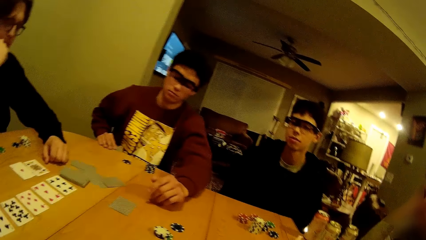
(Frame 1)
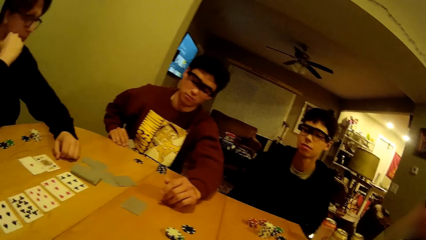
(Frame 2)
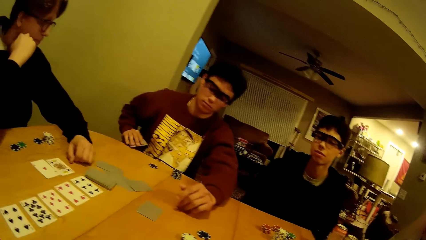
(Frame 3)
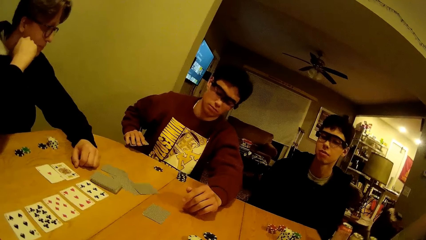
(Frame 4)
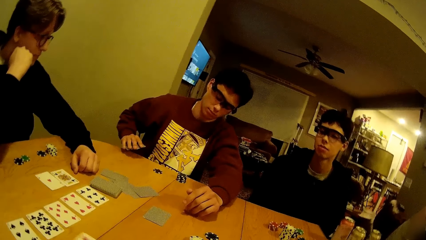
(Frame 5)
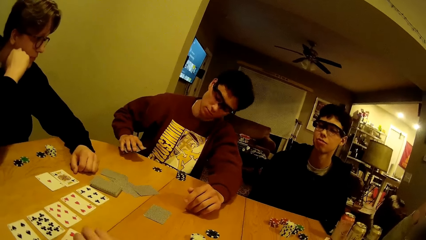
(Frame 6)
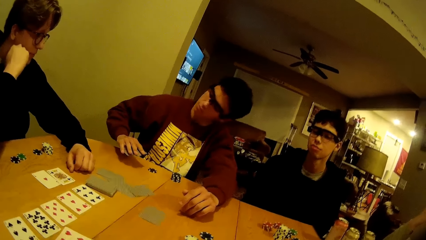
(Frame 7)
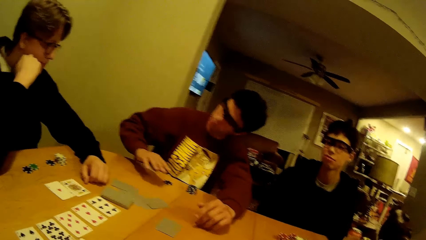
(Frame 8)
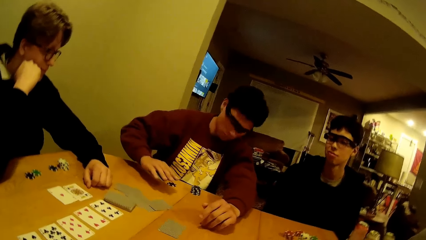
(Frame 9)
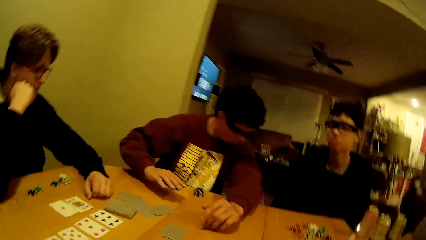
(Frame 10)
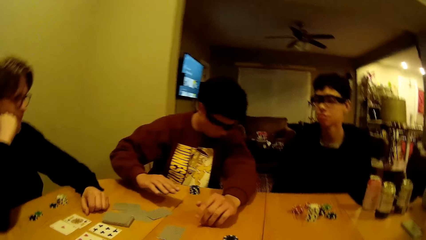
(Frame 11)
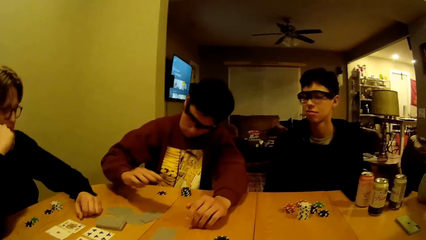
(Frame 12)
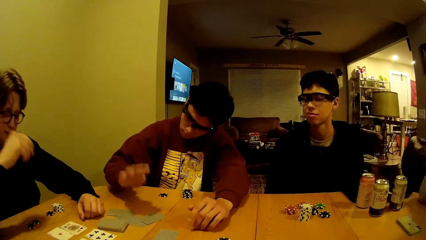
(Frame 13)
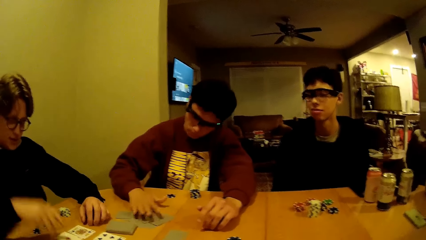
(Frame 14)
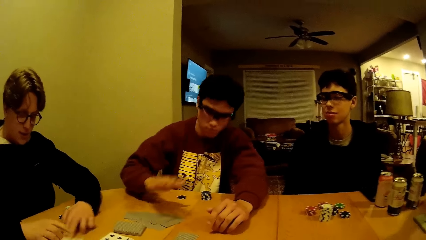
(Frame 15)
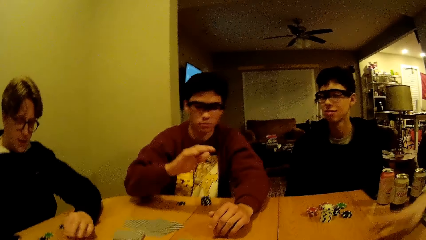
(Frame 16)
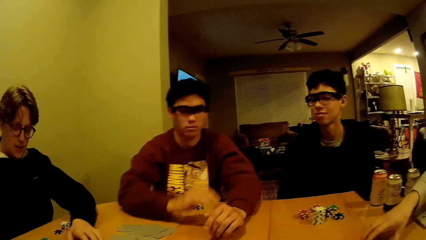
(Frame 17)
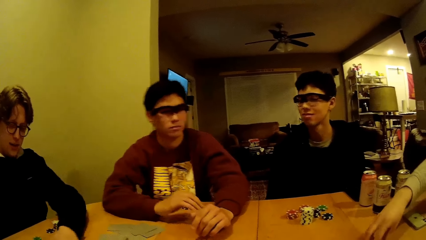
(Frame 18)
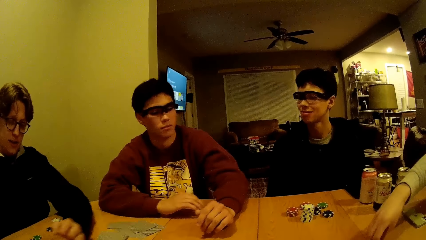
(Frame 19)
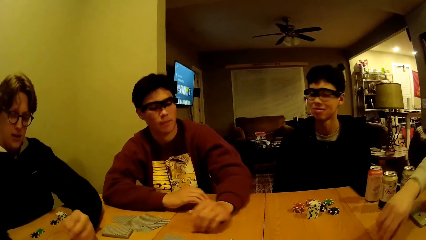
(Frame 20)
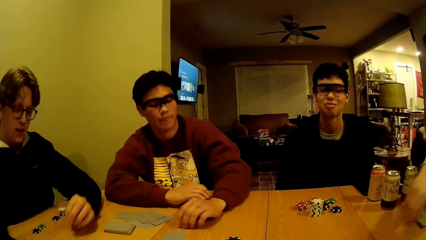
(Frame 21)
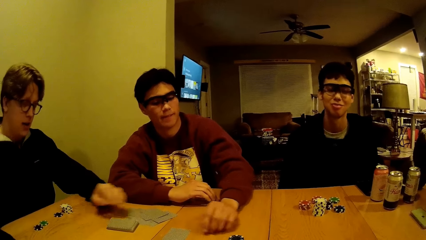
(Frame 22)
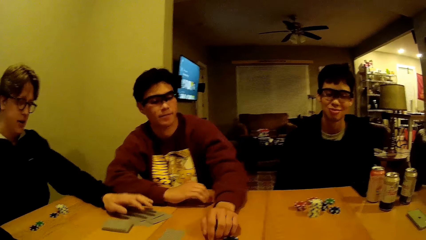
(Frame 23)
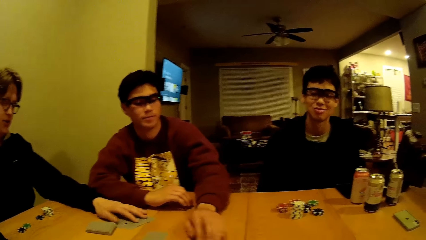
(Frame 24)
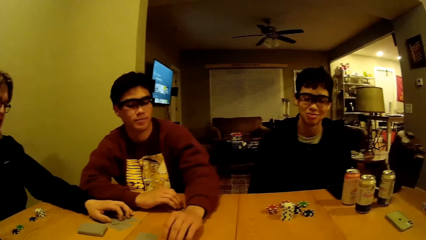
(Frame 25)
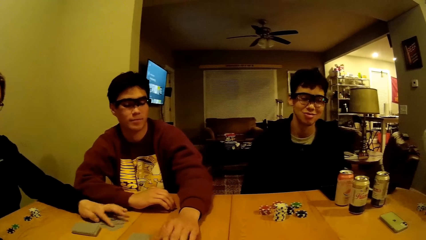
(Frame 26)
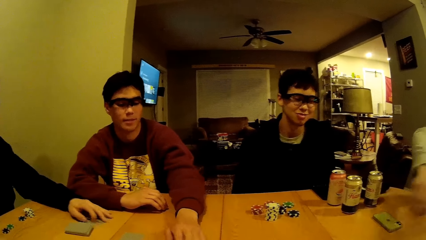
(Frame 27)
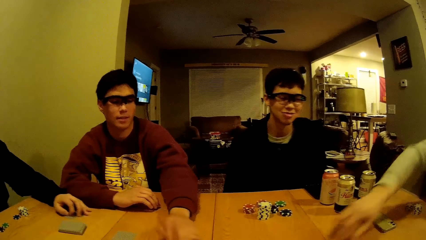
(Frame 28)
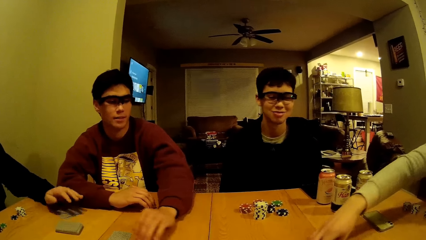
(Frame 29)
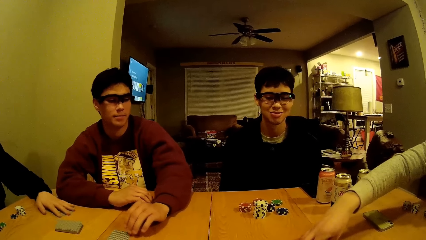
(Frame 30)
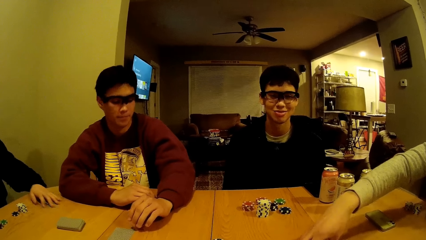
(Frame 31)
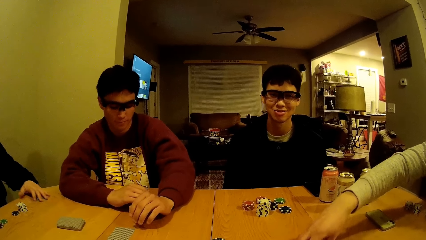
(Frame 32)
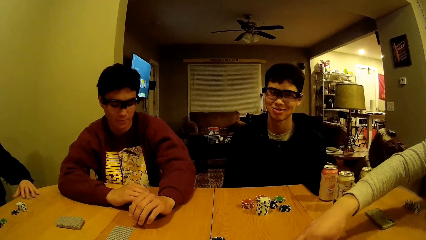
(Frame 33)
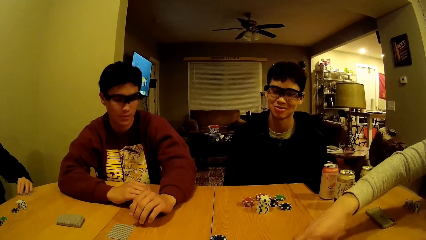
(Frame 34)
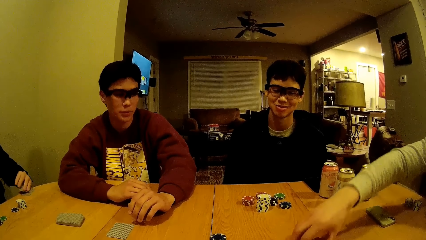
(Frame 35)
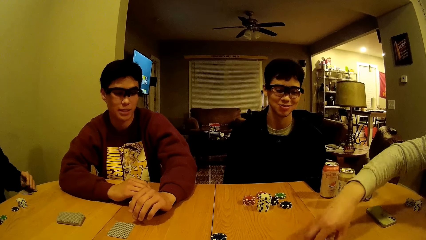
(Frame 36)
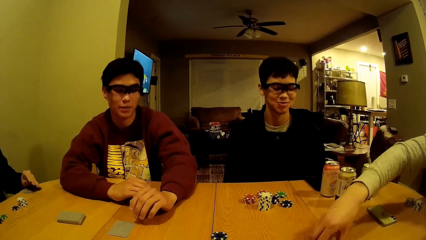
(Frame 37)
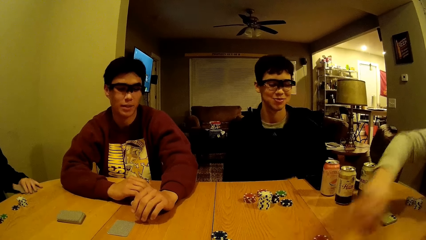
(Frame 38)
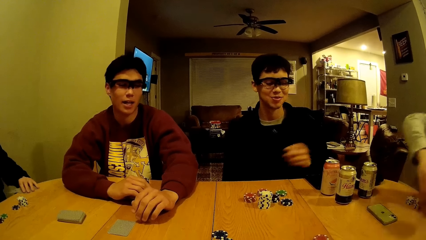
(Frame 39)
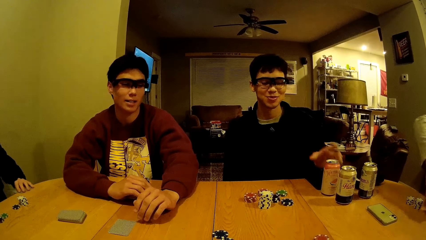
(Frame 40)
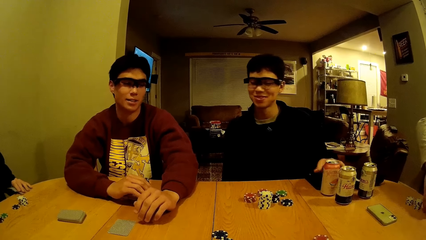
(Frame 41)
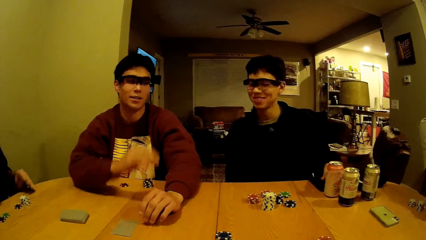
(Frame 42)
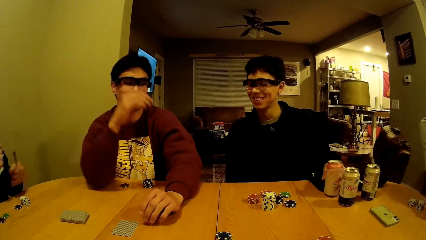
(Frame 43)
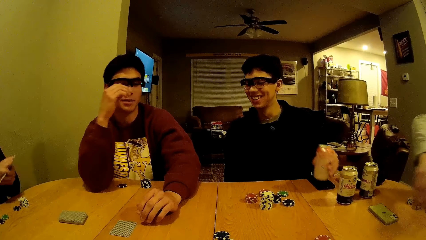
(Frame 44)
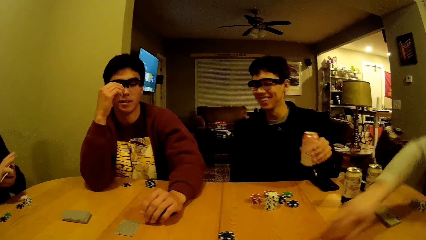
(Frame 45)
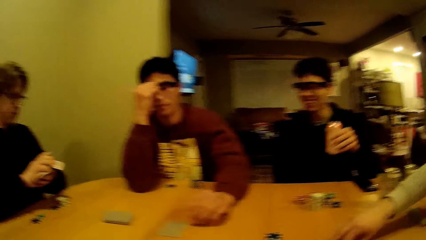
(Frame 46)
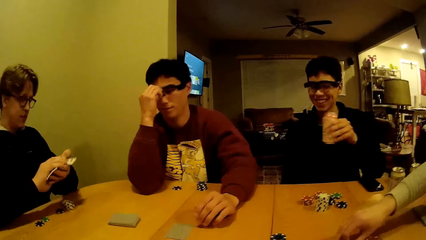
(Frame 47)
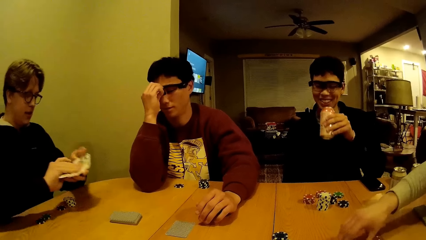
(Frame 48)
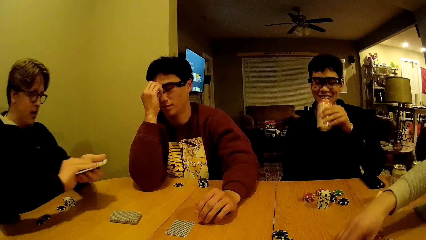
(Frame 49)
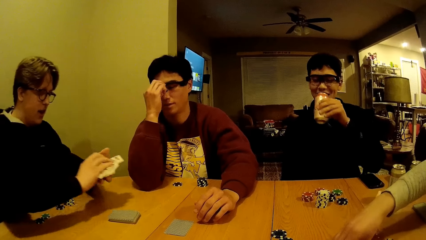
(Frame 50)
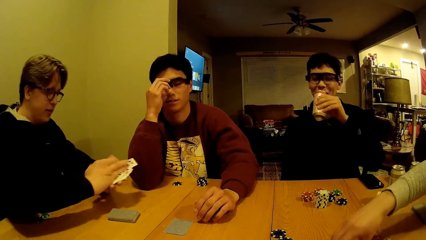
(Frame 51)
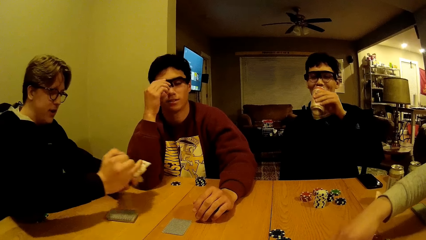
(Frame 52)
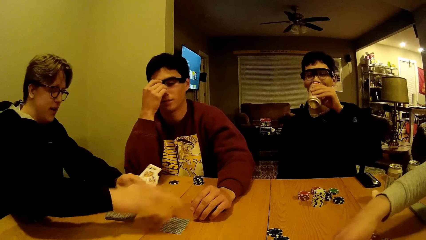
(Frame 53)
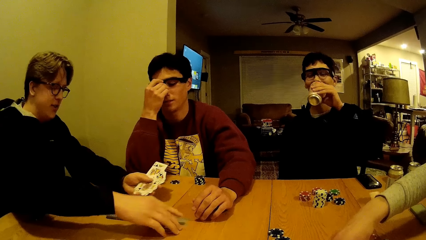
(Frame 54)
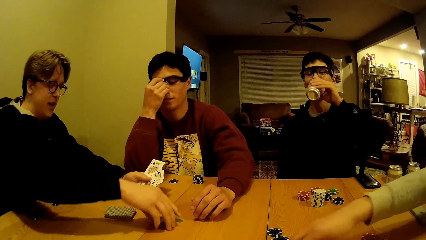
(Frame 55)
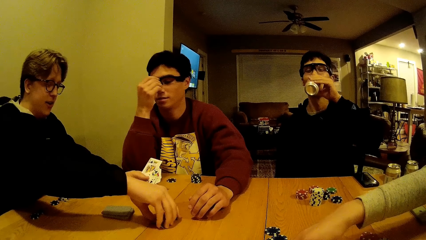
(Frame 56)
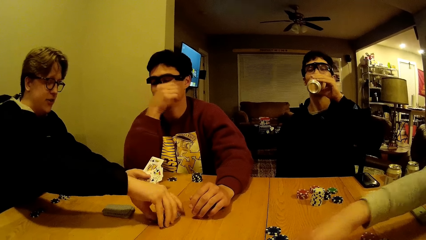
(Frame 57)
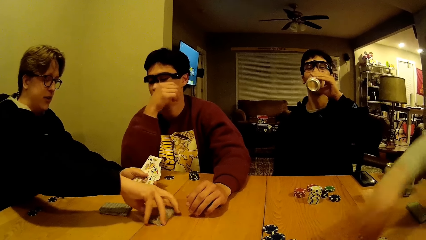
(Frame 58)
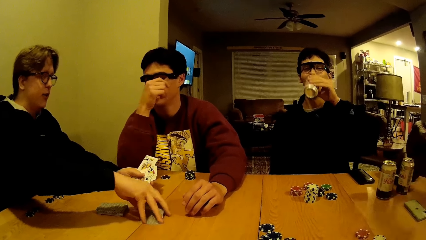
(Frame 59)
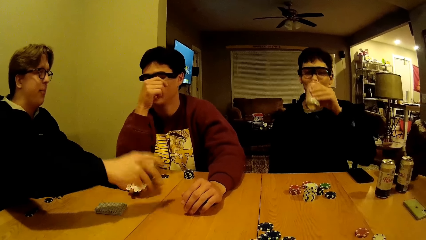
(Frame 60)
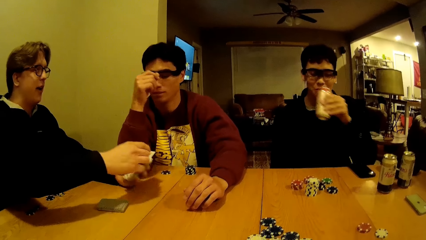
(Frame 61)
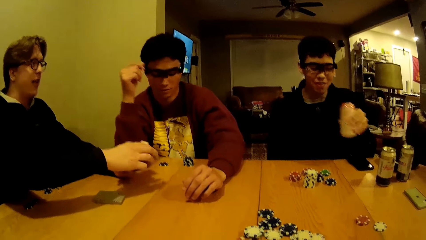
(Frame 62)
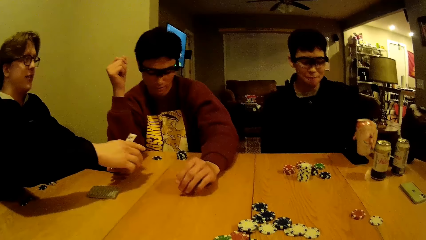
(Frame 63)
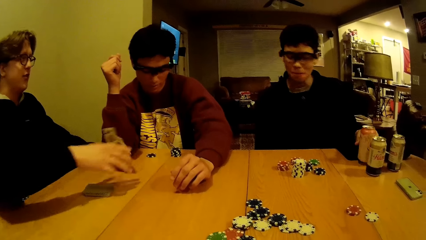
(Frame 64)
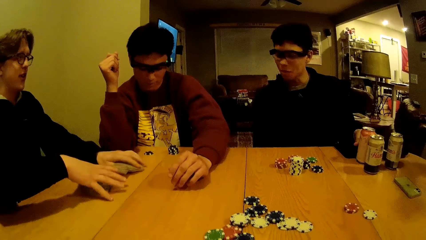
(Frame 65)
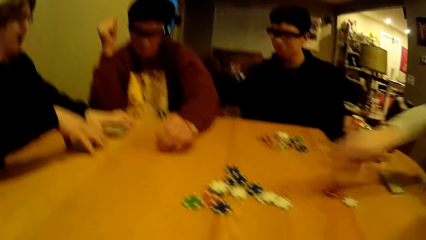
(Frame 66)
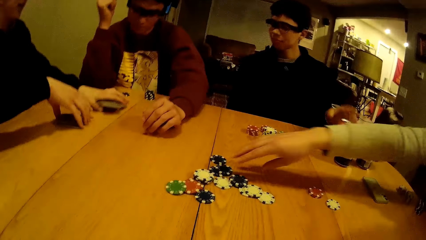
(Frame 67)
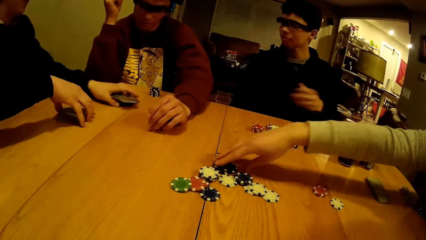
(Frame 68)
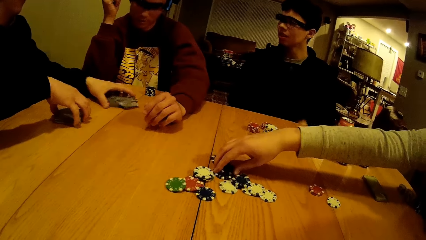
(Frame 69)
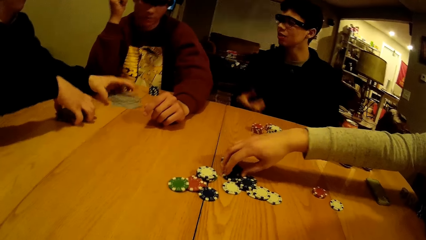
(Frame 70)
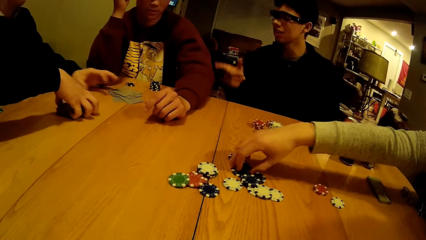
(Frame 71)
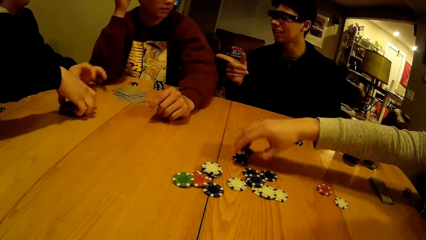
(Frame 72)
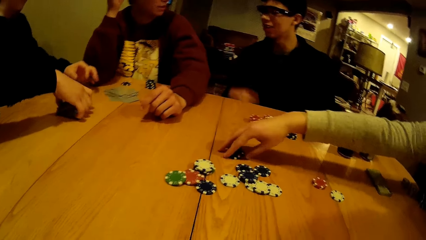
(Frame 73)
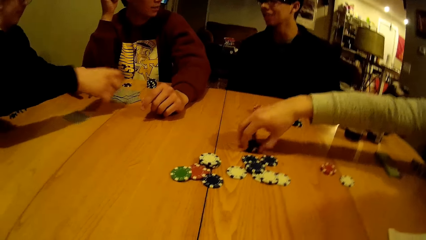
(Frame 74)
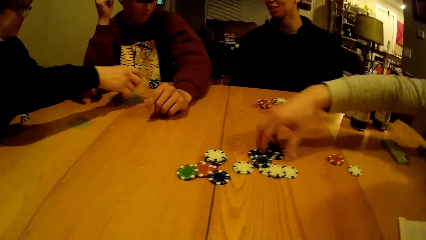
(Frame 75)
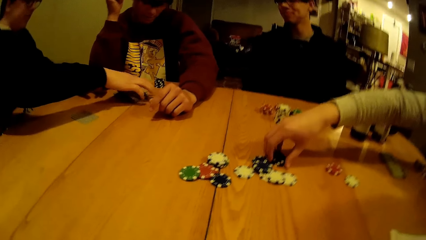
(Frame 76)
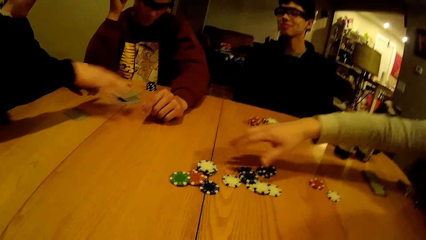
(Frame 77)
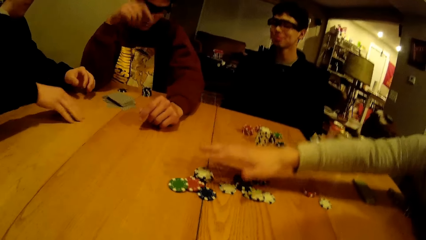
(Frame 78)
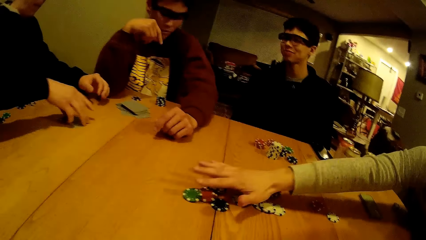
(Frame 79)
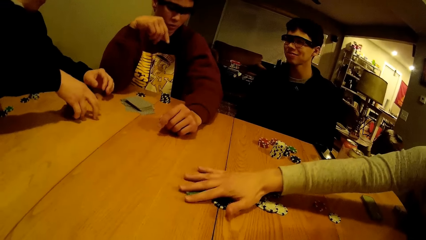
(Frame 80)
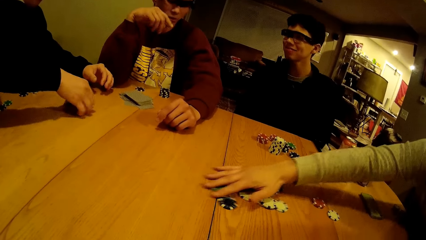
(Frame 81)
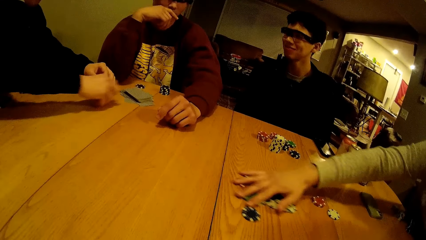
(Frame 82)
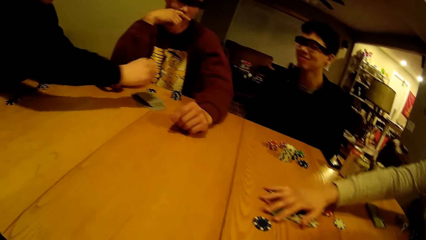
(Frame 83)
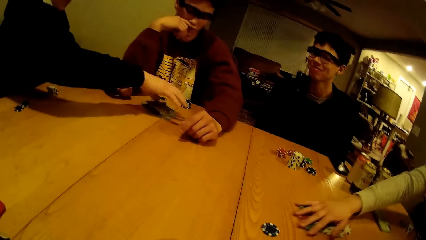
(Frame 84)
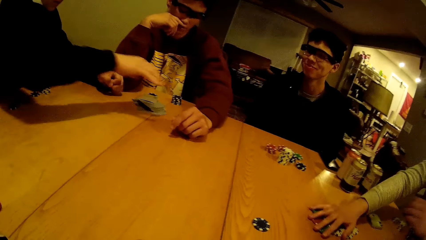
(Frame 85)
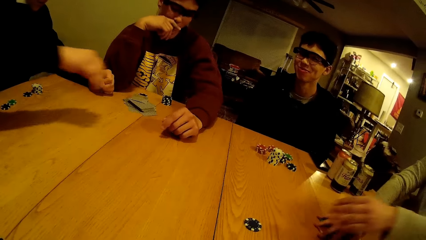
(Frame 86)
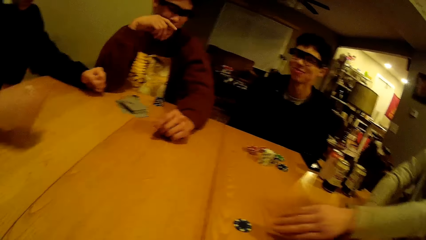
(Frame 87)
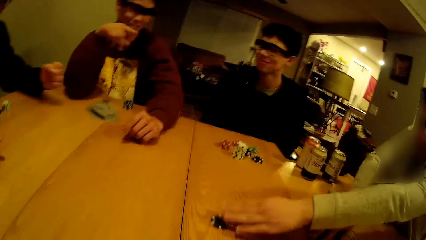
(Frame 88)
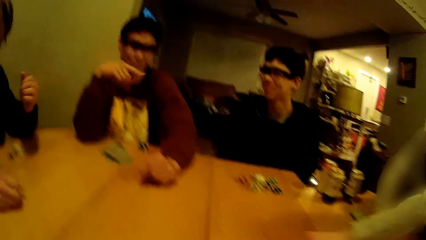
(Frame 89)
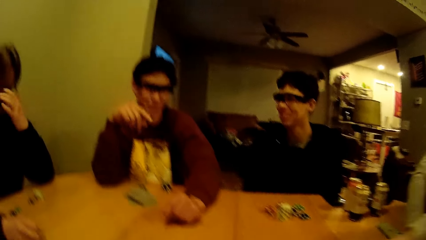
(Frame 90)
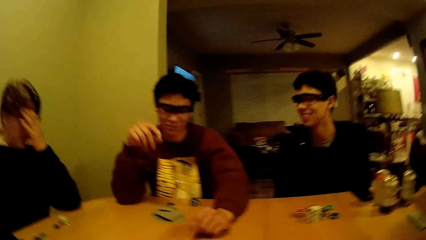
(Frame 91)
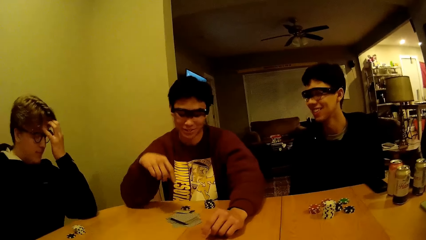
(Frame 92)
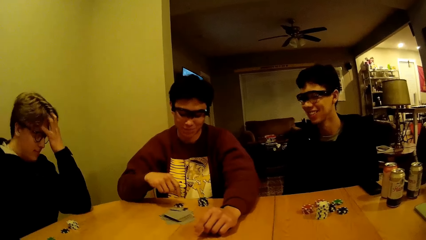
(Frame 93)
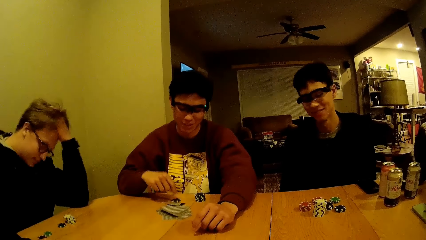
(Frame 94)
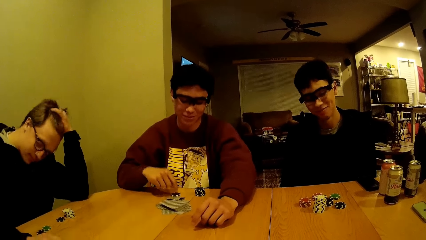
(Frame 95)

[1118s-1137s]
A man grabs the cards on the table with his right hand. The man drops the cards in his right hand on the table. The man plays the card. Another man grabs chips on the table with his right hand. A third man picks up the poker dice. A fourth man grabs a card on the table. A fifth man grabs a can with his left hand. The fourth man converses with the first man and the fifth man. The fifth man drinks from the can in his left hand. The fourth man grabs the cards on the table with his right hand. The fifth man drops the can in his left hand on the table. The third man picks up the poker dice. The fourth man drops the cards in his left hand on the table. The second man grabs the chips on the table with his right hand. The fourth man lifts the cards on the table with his right hand and drops the cards in his right hand on the pile of cards on the table. The third man picks up the poker dice. The fourth man grabs a card on the table with his right hand and drops the card in his right hand on the pile of cards on the table.
